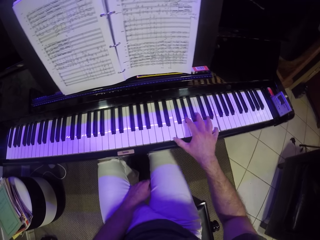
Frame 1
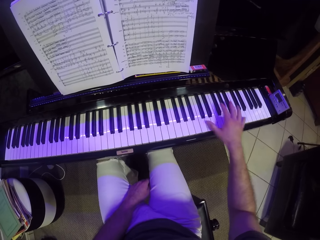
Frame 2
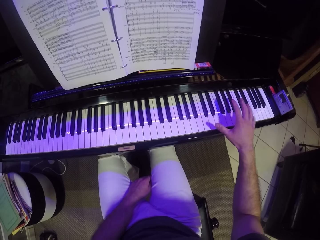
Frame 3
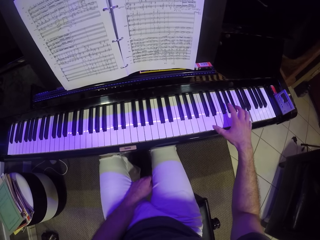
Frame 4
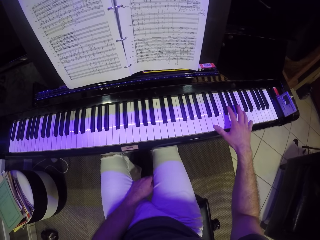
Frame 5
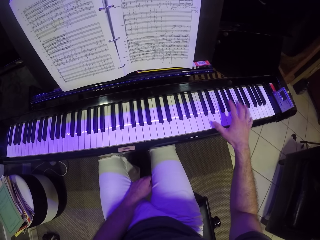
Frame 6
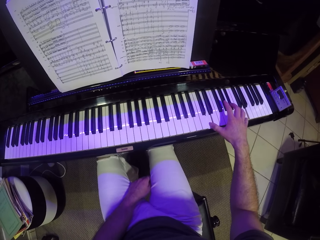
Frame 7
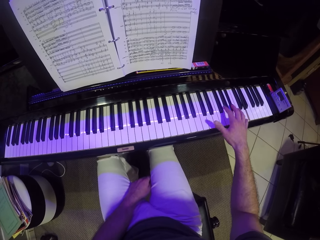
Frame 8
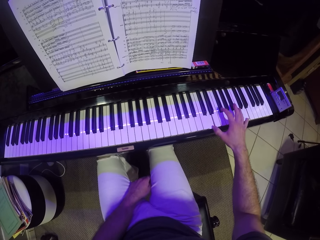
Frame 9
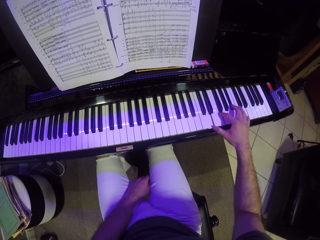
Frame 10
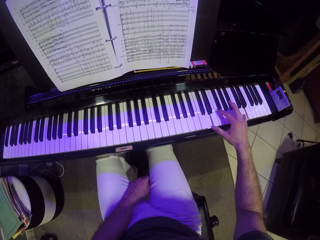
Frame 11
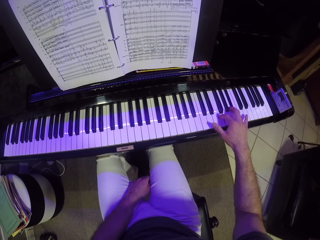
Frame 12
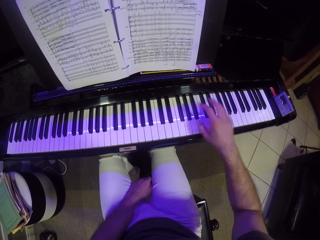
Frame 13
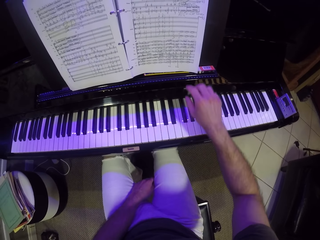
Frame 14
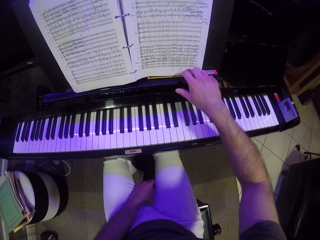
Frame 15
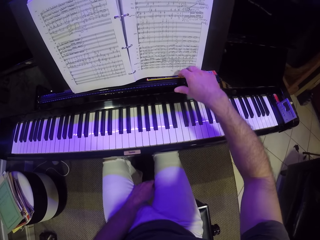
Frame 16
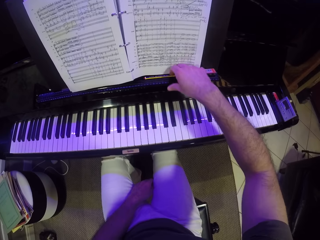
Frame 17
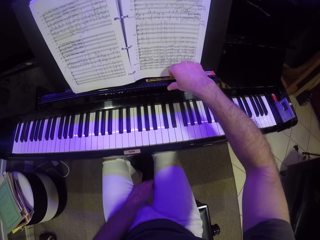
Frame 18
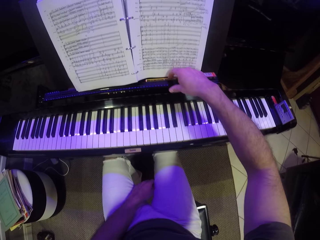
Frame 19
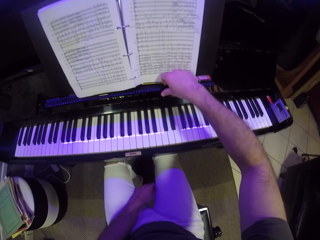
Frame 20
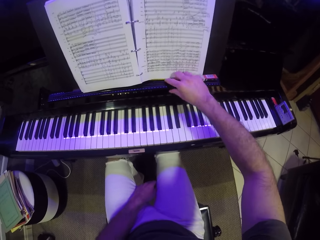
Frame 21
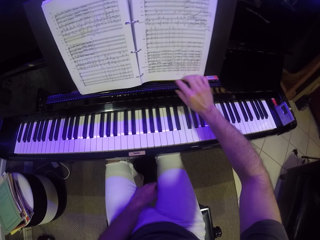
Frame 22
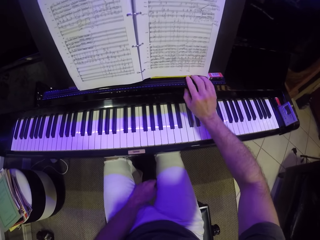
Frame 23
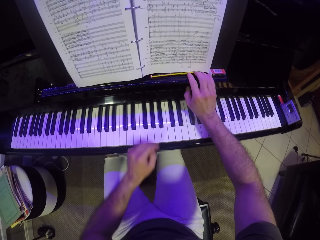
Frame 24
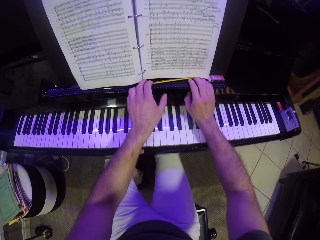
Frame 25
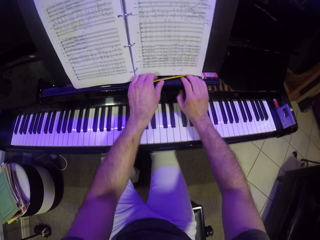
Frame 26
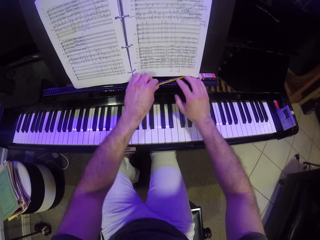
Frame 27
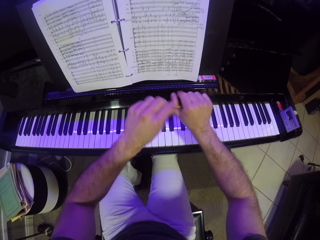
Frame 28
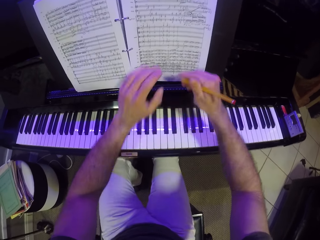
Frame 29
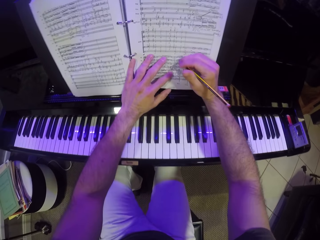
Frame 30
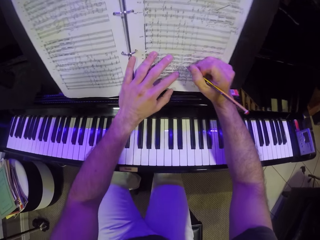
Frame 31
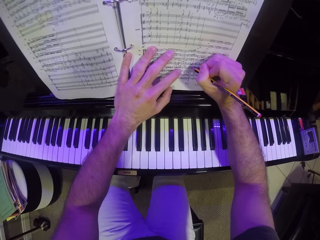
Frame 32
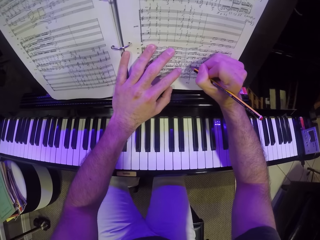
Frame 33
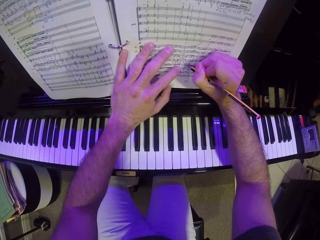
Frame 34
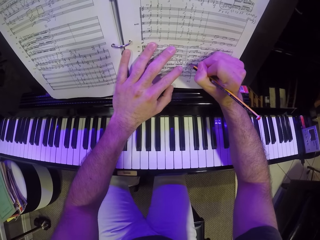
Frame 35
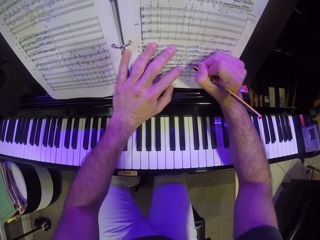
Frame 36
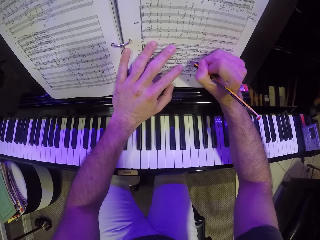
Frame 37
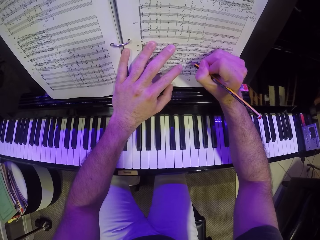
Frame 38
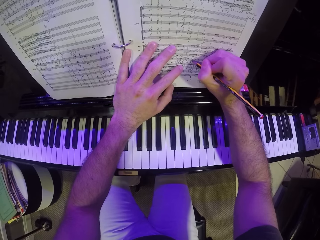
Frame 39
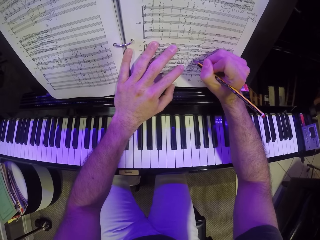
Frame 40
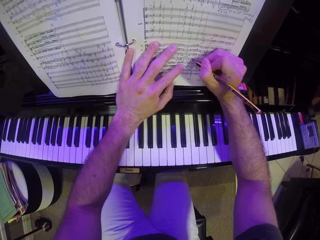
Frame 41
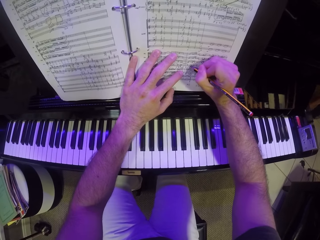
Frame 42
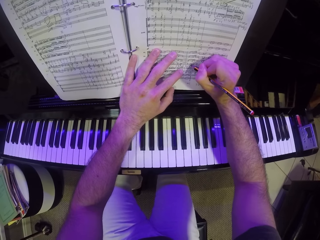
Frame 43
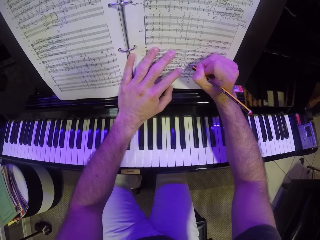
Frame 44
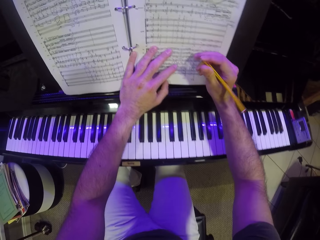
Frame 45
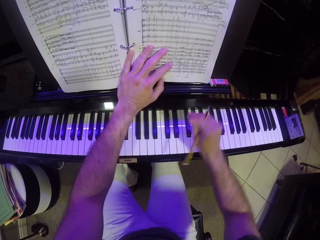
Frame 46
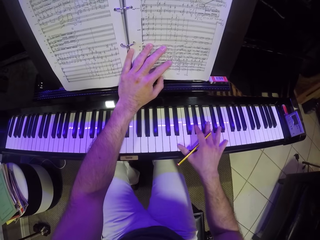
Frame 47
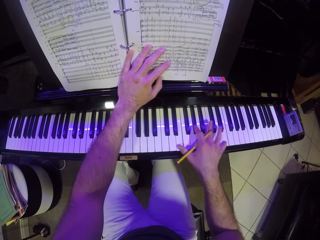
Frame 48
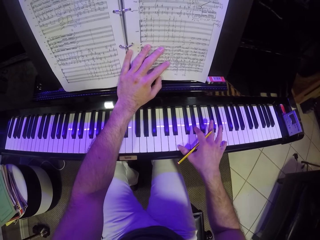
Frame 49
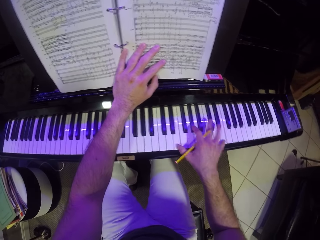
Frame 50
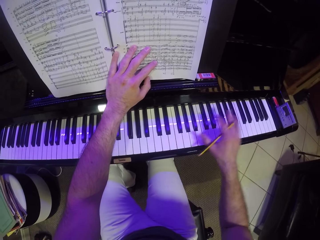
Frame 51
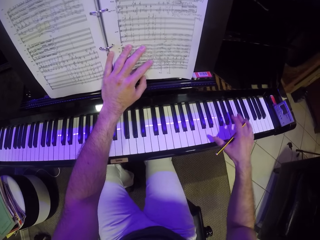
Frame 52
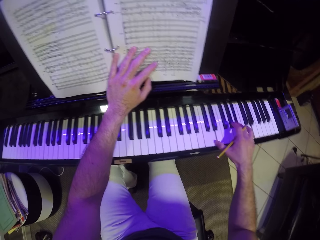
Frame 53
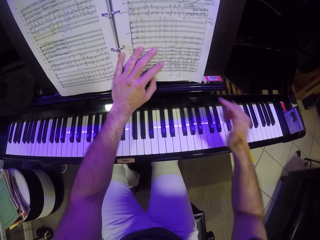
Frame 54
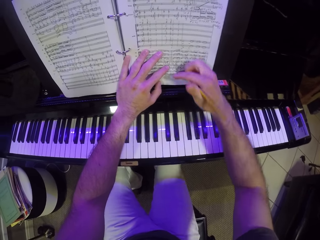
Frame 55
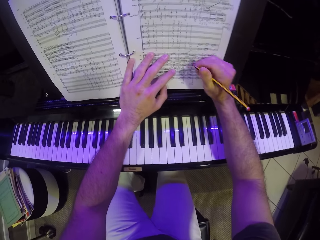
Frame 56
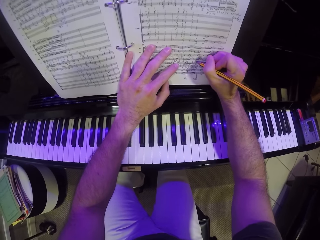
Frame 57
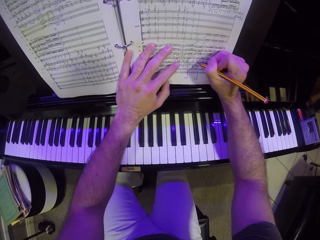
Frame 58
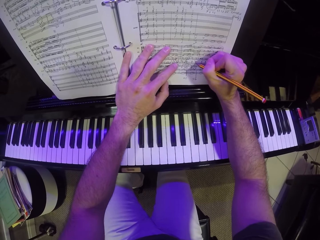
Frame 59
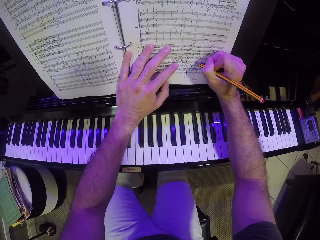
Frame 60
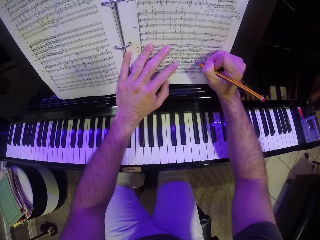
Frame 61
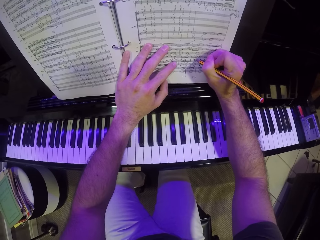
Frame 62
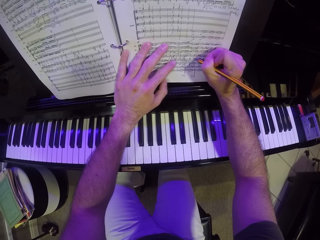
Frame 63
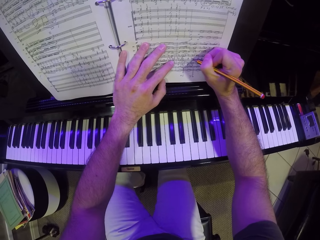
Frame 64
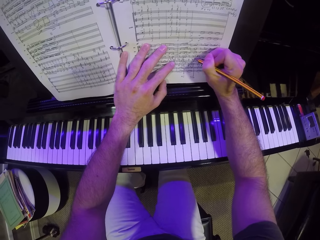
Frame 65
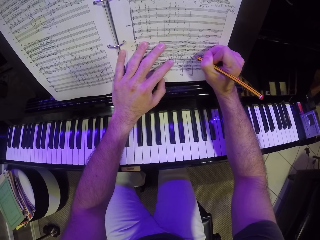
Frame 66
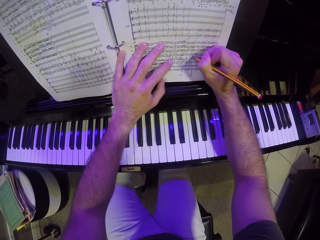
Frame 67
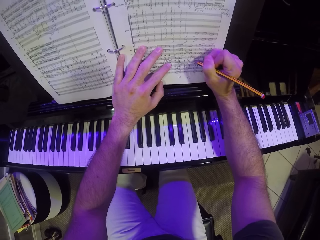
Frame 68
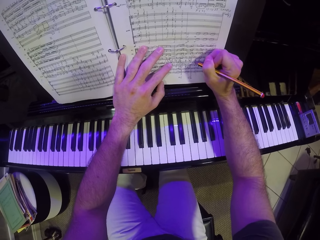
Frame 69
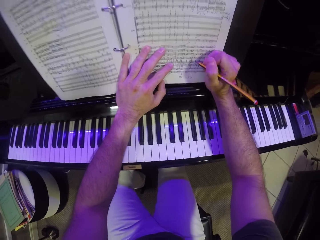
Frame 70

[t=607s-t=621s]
The camera wearer picks up the pencil on top of the keyboard. He moves the pencil on the music rack with his right hand. He picks up the pencil on the music rack with his left hand. He passes the pencil in his left hand to his right hand. He places his left hand on the music note. He writes on the music note on top of the piano with the pencil in his right hand. He plays the keyboard with his right hand. He writes on the music note on top of the keyboard with the pencil in his right hand.

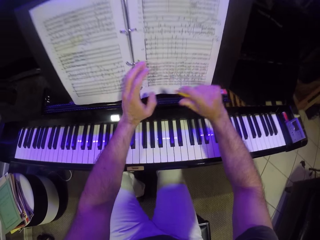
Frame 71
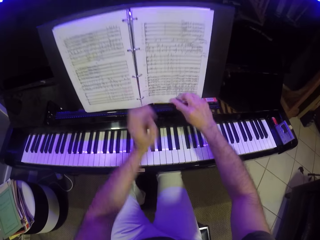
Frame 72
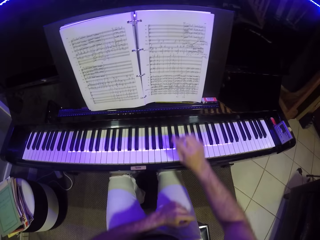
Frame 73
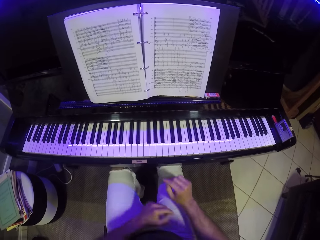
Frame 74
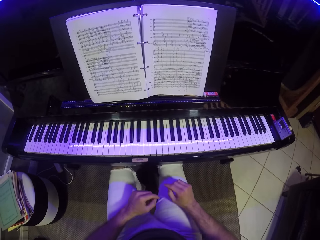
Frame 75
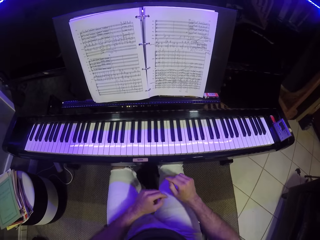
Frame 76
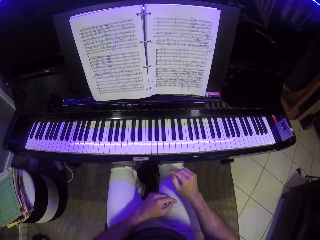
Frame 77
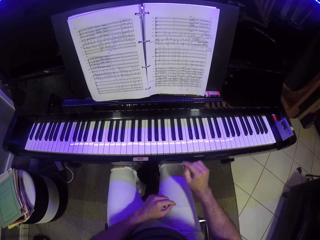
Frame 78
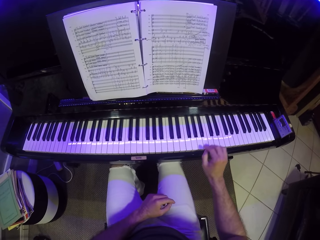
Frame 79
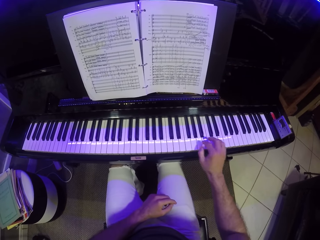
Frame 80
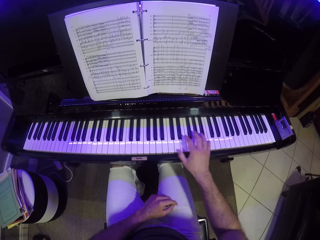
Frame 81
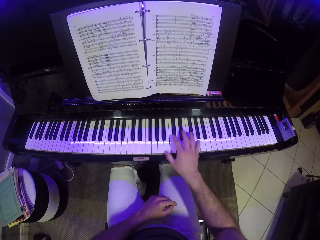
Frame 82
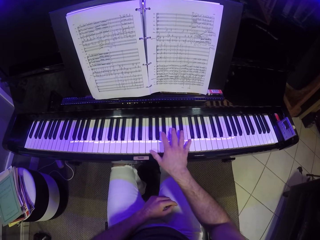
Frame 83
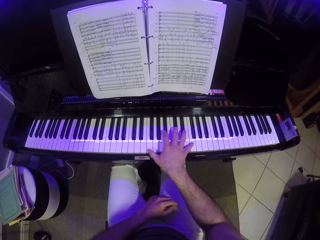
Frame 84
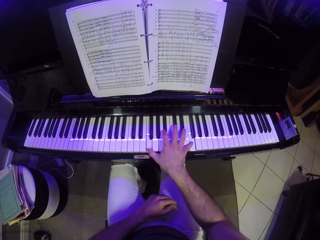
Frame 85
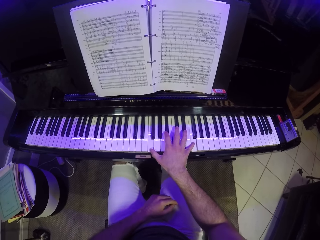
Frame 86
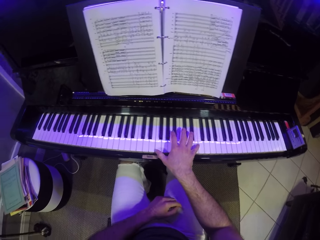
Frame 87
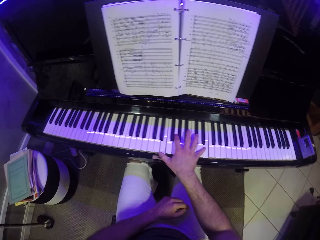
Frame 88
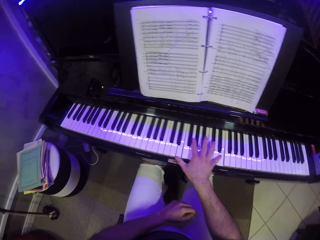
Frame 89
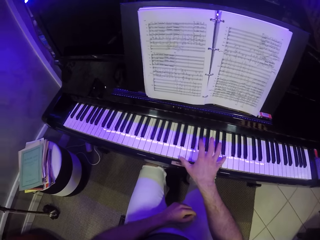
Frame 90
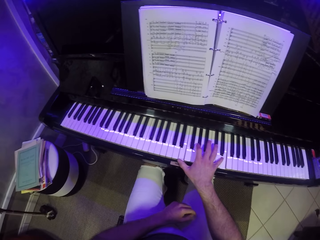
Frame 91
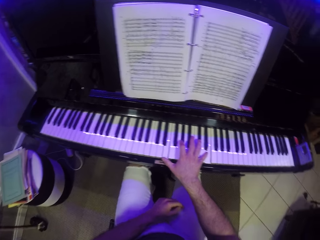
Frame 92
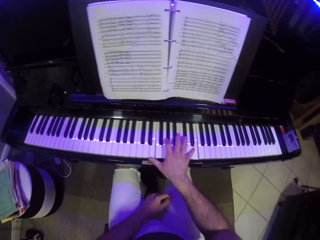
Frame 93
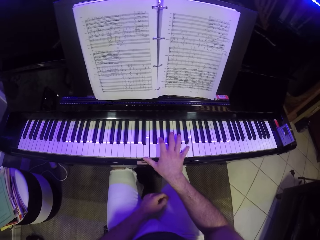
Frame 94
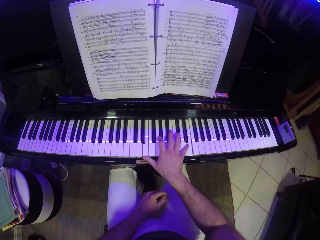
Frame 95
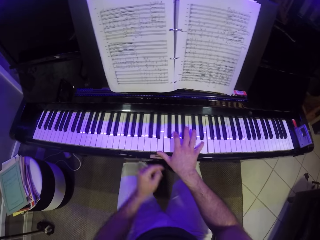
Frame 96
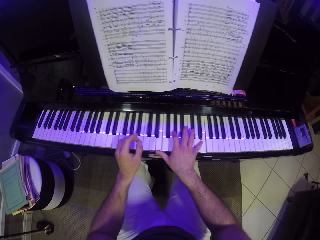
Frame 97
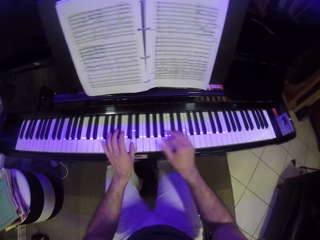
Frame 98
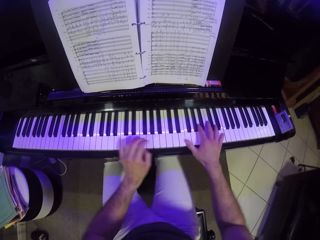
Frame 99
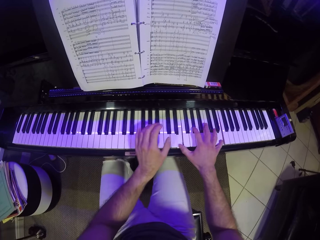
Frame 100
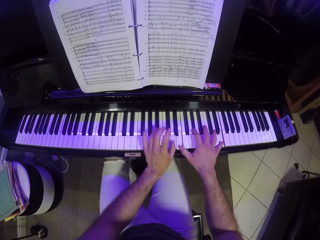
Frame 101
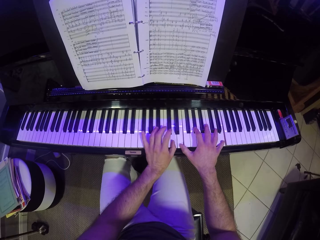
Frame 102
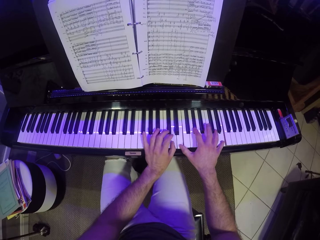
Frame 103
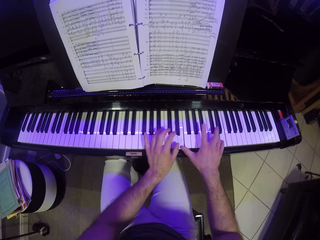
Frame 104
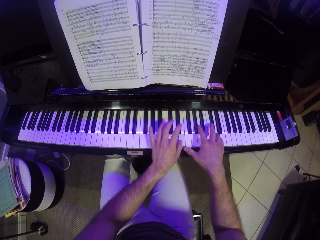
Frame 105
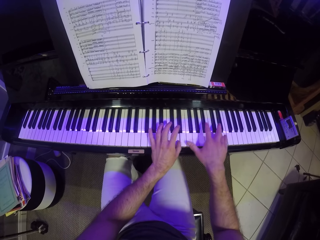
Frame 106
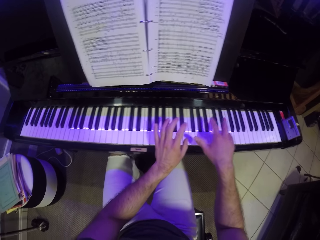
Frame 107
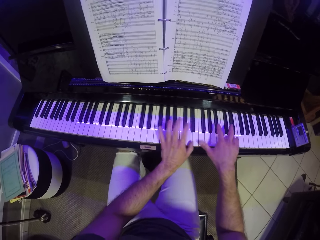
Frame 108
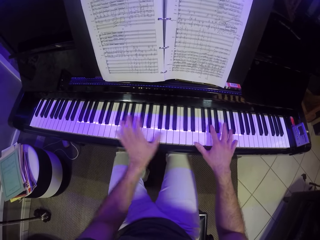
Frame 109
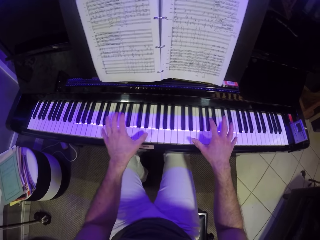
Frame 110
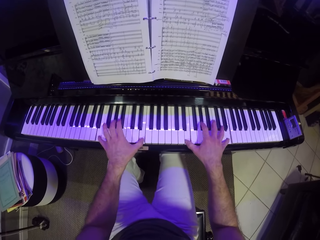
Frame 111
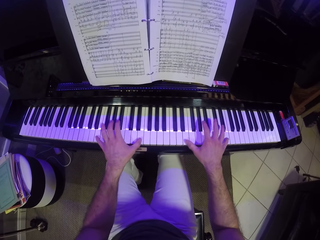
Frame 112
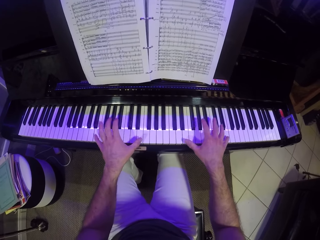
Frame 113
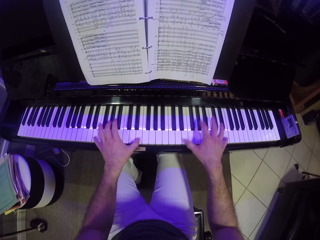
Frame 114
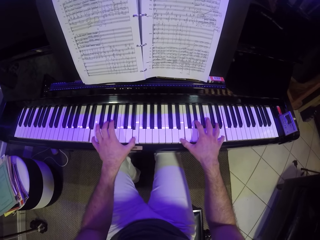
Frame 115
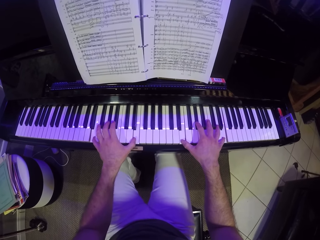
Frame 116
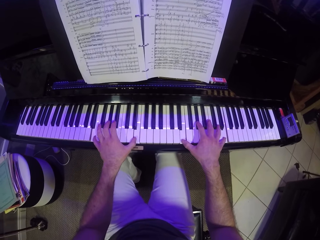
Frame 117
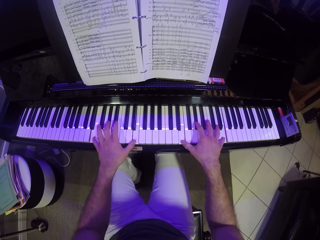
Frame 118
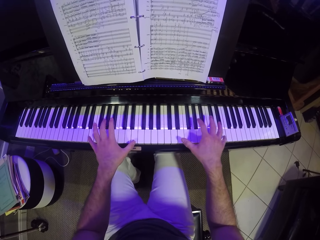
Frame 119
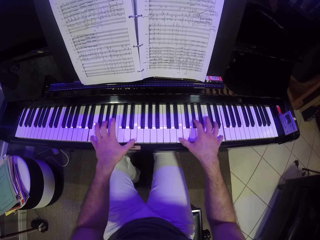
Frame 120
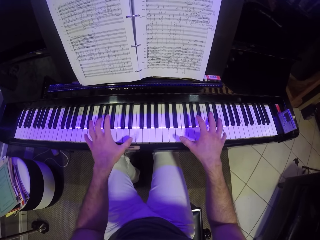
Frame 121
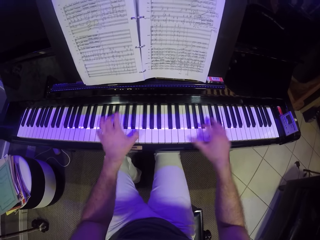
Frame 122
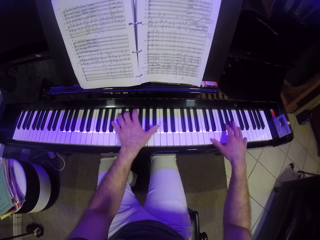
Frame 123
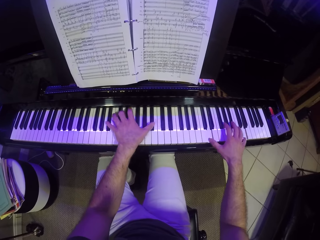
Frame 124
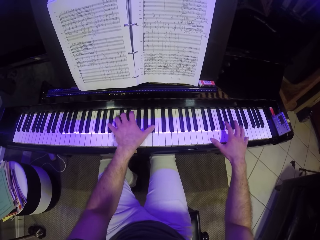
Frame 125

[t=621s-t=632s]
The camera wearer drops the pencil on the music rack with his right hand. He places his hand on the piano. He plays the keyboard with his right hand. He places his other hand on the piano and plays the piano with both hands.
